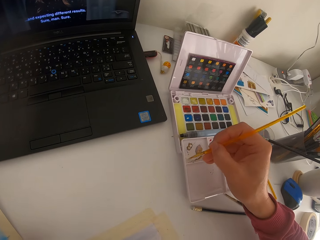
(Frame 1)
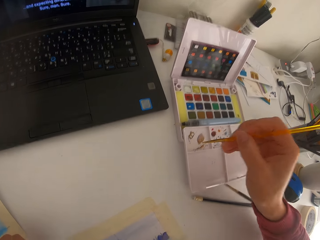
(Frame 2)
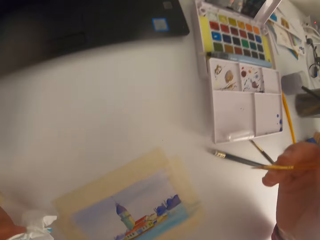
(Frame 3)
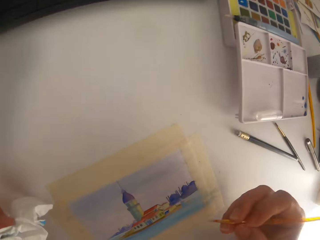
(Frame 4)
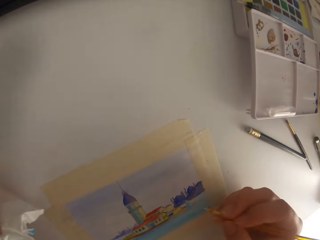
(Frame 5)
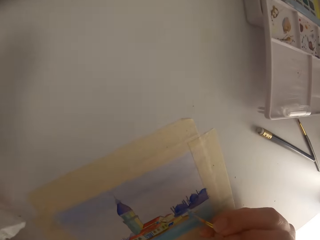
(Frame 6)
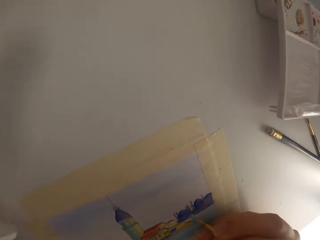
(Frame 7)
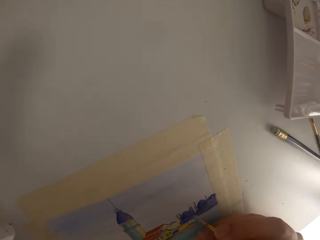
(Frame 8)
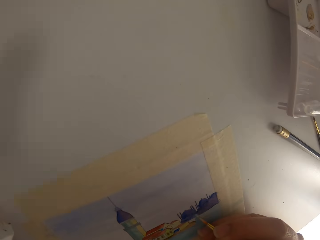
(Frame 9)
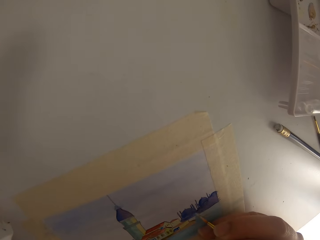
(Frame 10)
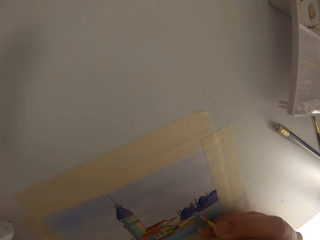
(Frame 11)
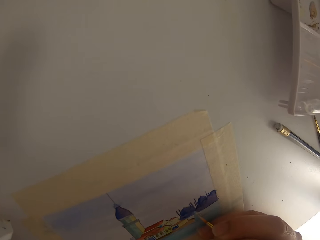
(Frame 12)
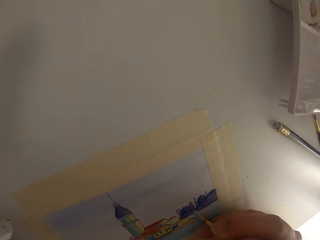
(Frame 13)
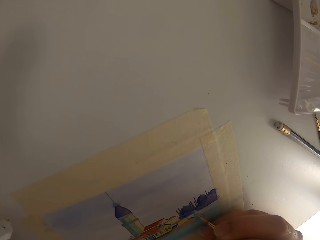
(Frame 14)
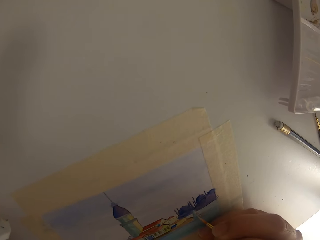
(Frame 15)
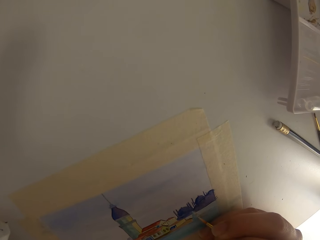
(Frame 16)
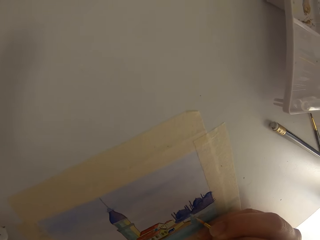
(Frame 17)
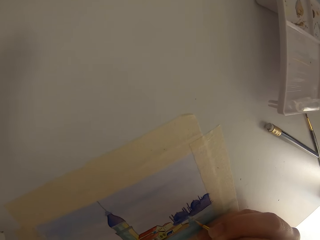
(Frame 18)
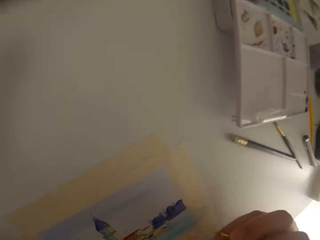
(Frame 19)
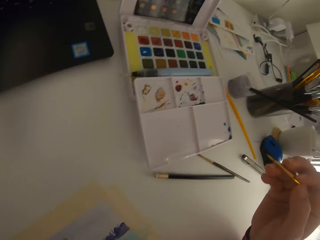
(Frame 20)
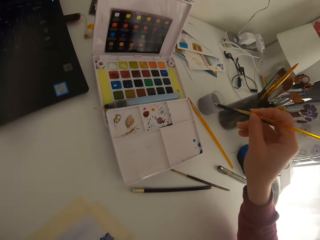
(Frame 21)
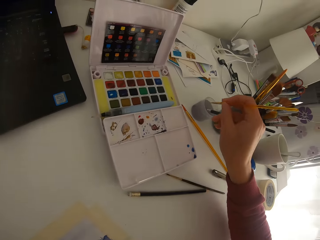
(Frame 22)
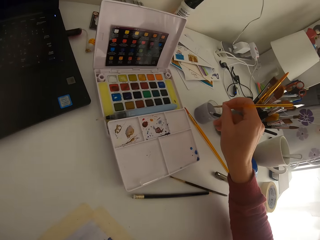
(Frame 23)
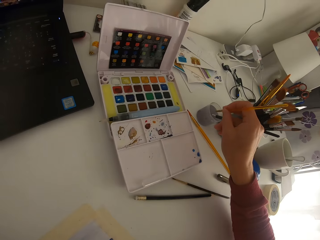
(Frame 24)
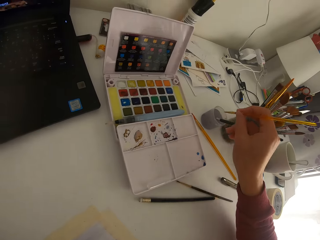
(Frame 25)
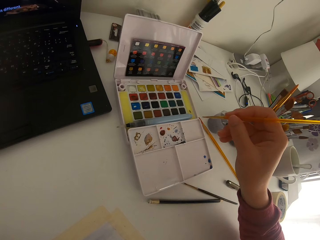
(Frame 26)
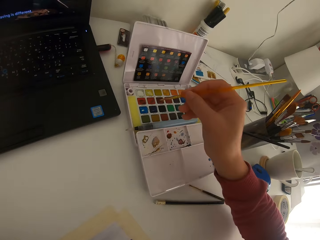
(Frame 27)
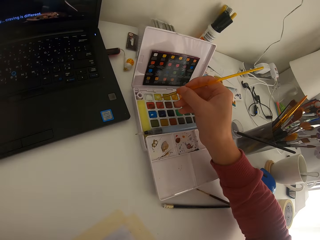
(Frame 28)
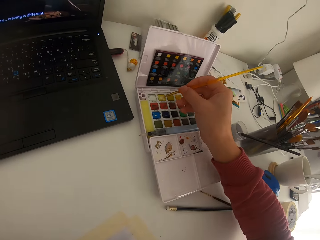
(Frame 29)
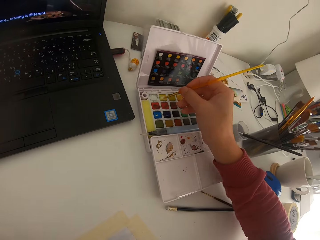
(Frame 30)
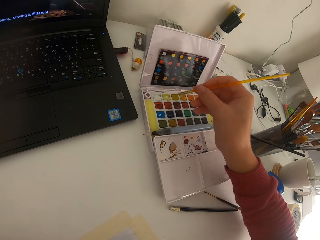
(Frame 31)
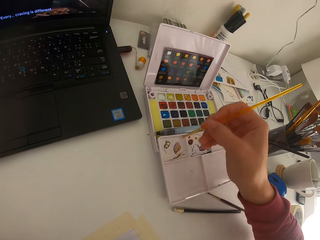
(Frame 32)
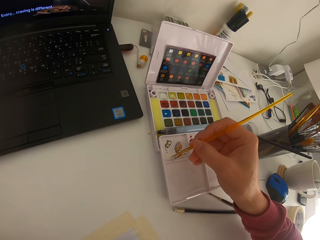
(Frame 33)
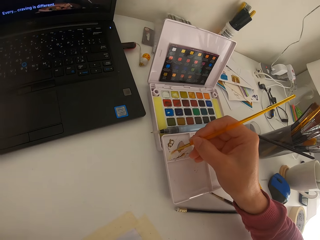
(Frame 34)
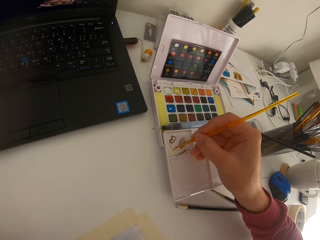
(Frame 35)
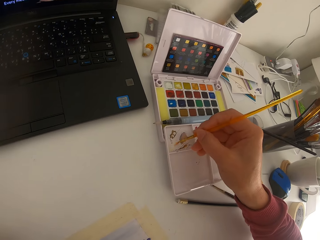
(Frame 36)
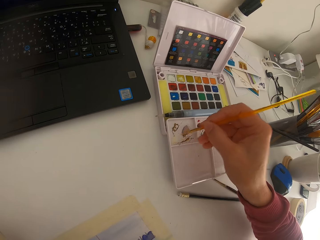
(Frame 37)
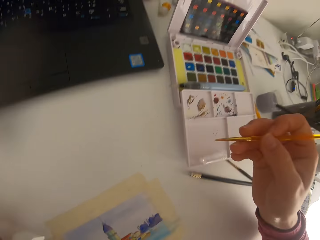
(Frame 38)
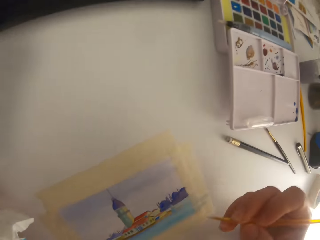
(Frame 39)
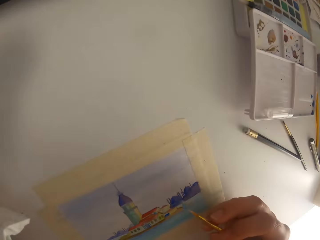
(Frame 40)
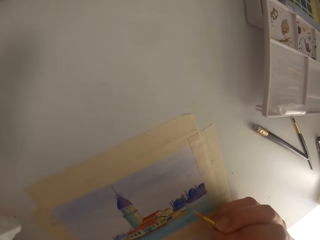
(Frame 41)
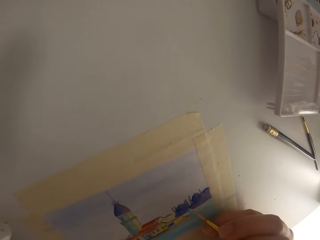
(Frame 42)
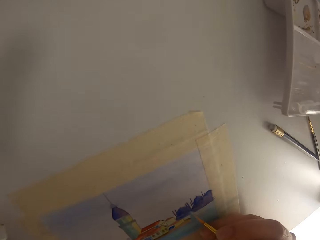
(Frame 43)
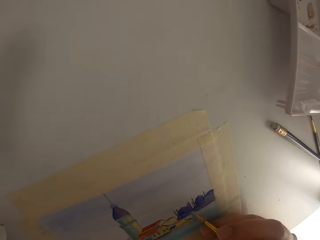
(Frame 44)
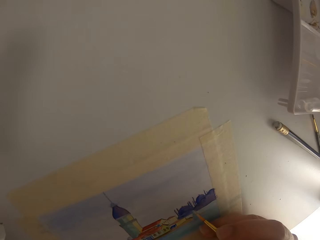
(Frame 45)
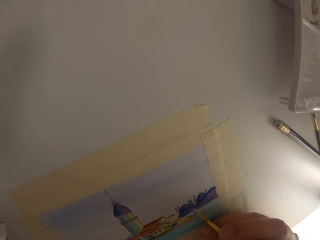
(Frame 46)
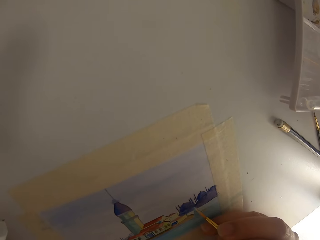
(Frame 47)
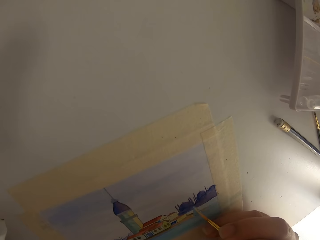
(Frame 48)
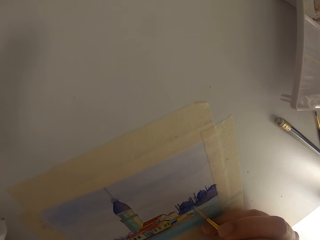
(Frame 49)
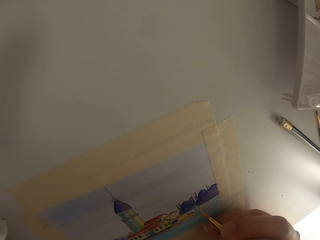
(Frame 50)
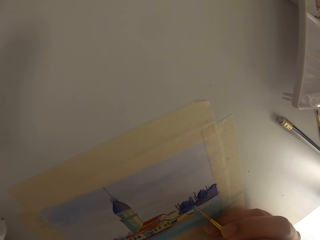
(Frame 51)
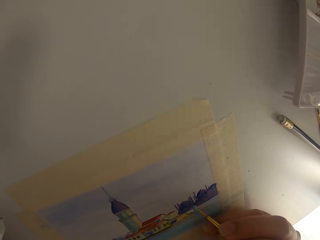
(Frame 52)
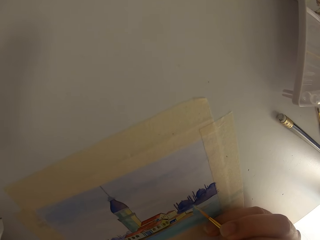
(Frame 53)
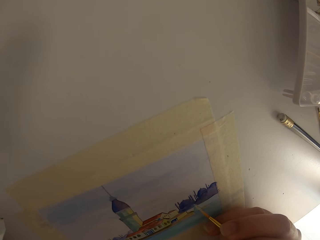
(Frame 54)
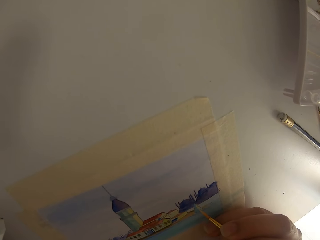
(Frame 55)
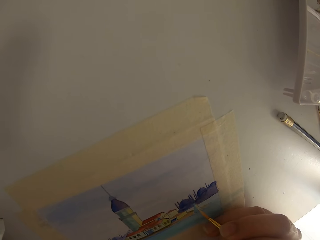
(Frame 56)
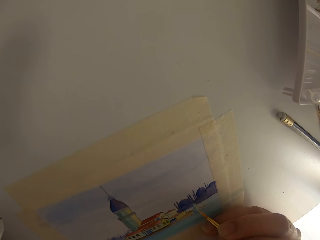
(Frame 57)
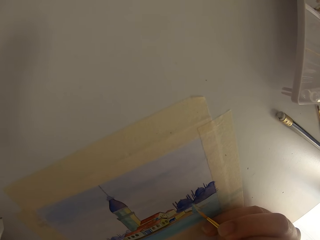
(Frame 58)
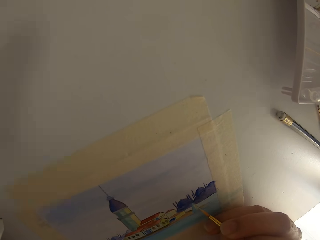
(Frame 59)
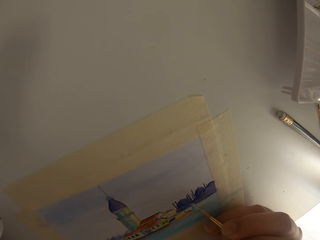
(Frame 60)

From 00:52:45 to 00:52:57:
The camera wearer paints on the paint palette. They paint on the paper. They dip the paint in the ink. They touch the paint brush on the solid watercolor. They paint on the paint palette.

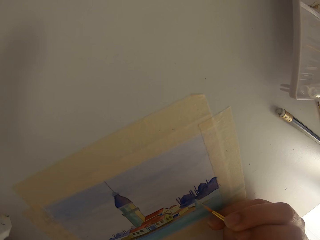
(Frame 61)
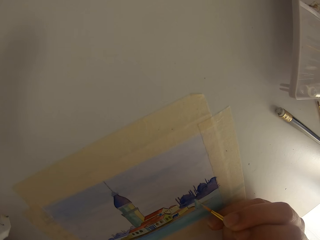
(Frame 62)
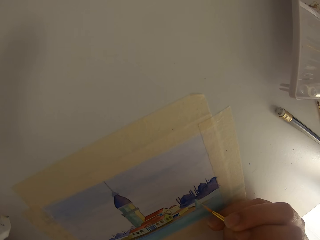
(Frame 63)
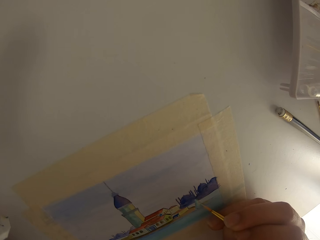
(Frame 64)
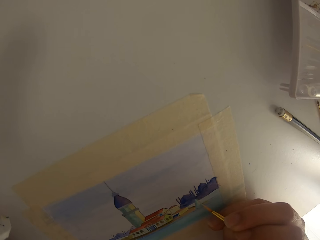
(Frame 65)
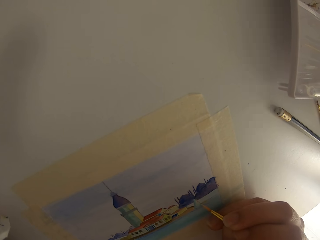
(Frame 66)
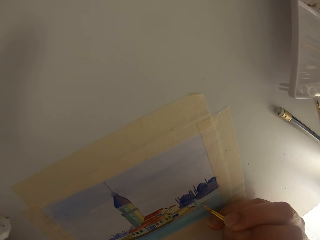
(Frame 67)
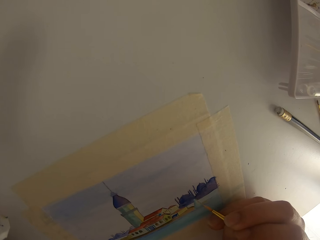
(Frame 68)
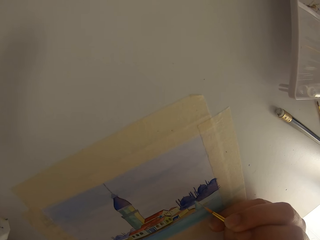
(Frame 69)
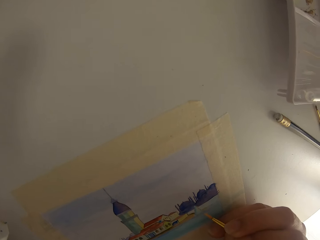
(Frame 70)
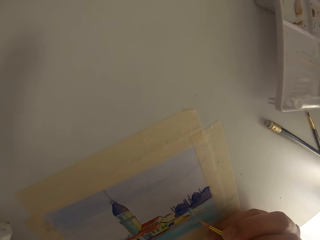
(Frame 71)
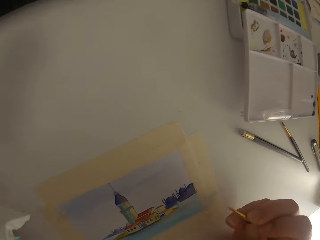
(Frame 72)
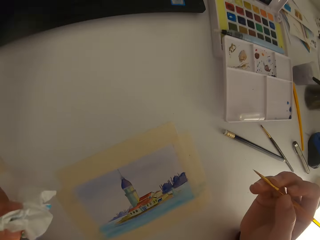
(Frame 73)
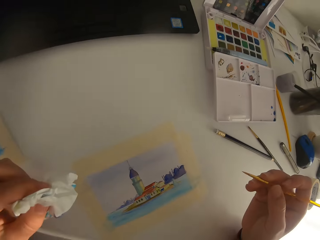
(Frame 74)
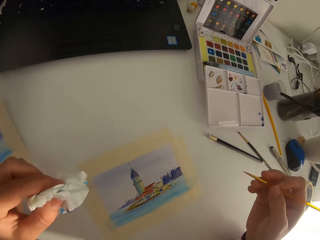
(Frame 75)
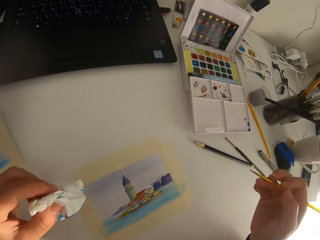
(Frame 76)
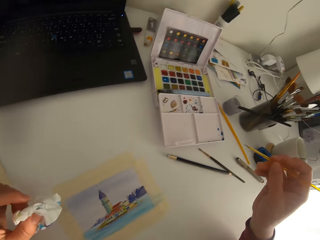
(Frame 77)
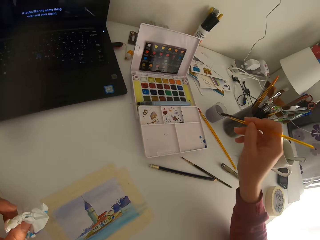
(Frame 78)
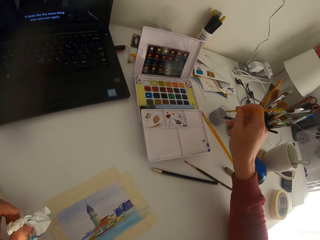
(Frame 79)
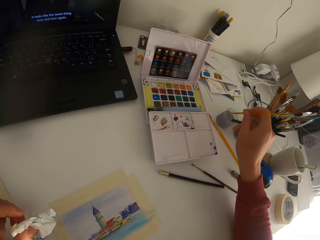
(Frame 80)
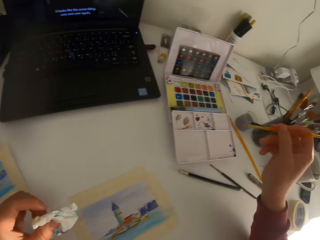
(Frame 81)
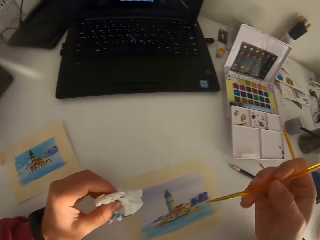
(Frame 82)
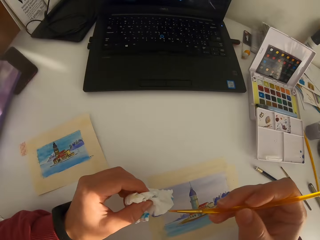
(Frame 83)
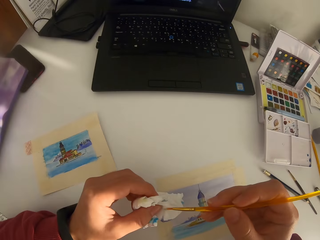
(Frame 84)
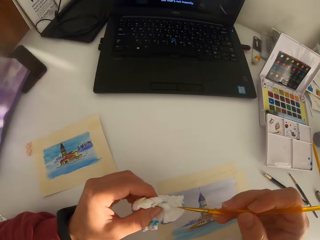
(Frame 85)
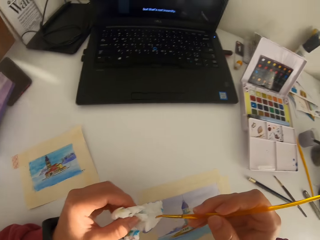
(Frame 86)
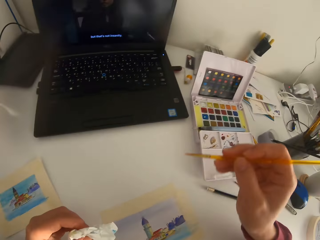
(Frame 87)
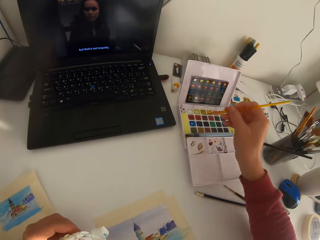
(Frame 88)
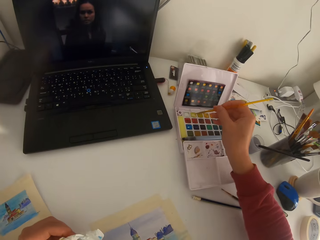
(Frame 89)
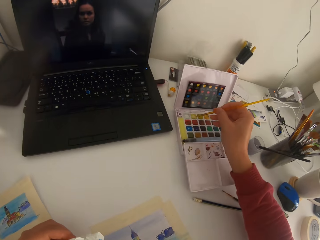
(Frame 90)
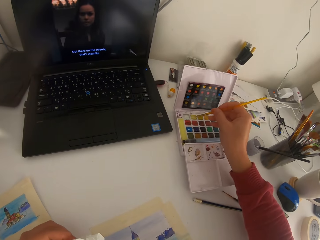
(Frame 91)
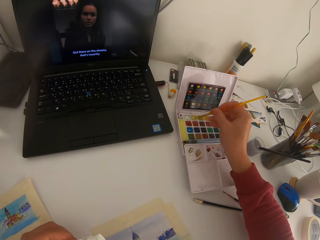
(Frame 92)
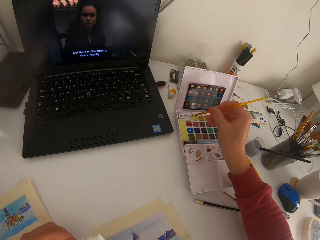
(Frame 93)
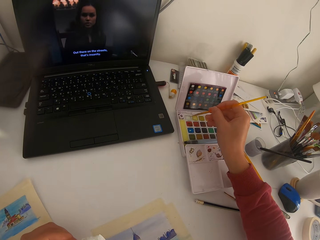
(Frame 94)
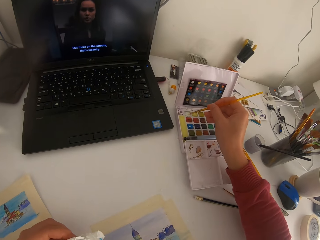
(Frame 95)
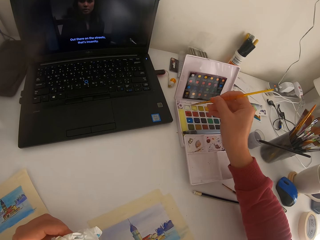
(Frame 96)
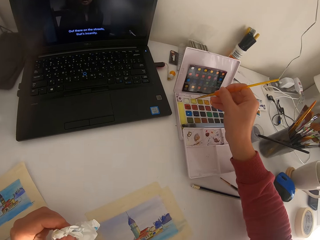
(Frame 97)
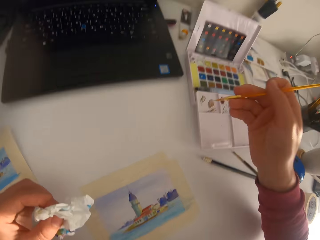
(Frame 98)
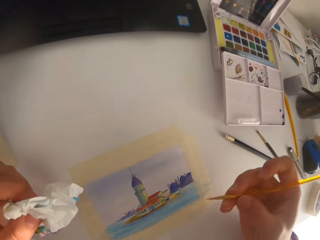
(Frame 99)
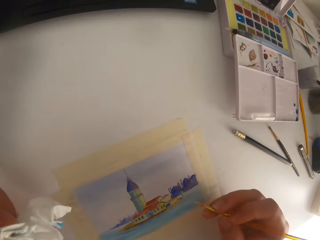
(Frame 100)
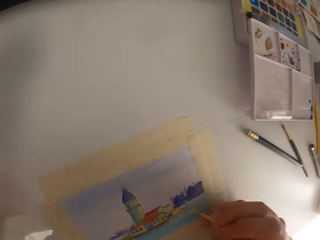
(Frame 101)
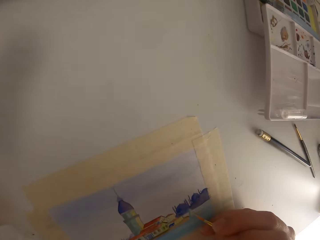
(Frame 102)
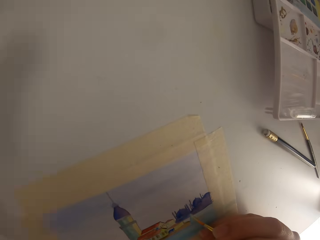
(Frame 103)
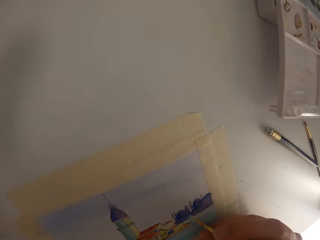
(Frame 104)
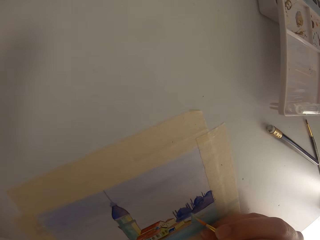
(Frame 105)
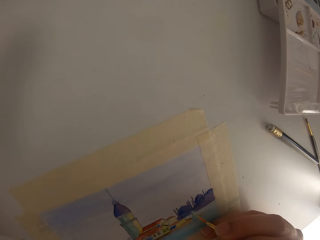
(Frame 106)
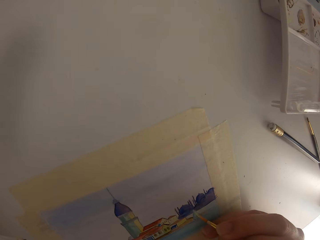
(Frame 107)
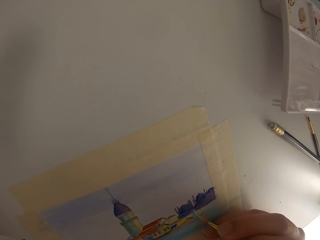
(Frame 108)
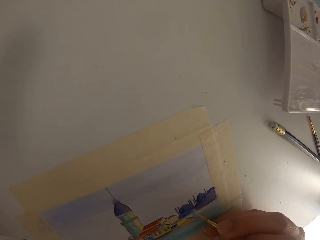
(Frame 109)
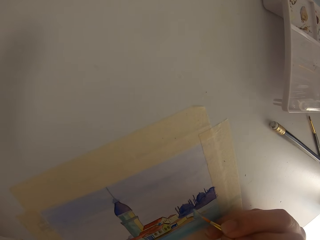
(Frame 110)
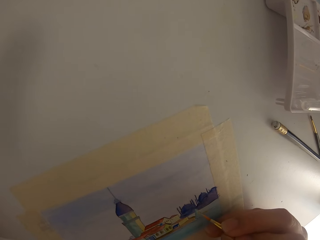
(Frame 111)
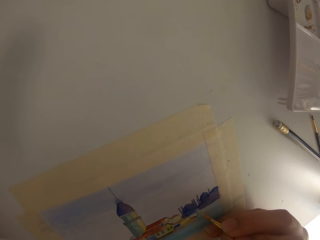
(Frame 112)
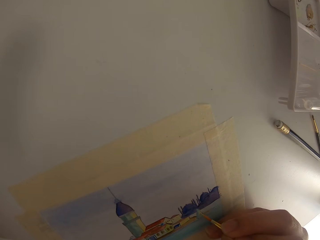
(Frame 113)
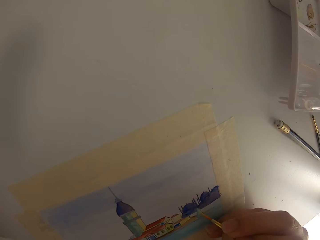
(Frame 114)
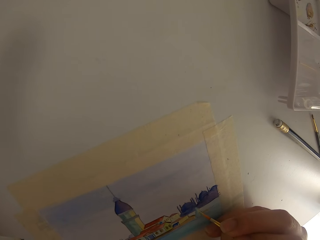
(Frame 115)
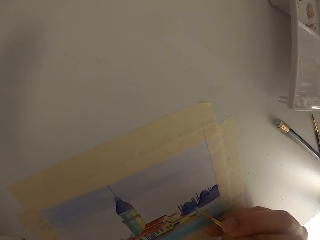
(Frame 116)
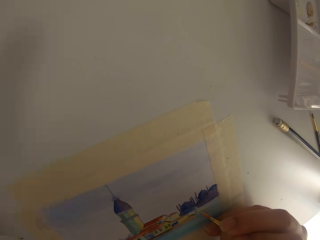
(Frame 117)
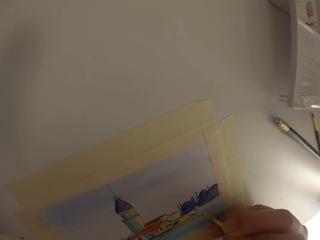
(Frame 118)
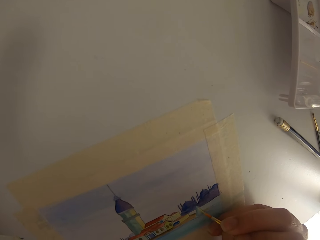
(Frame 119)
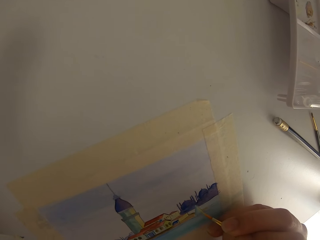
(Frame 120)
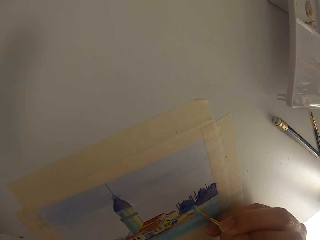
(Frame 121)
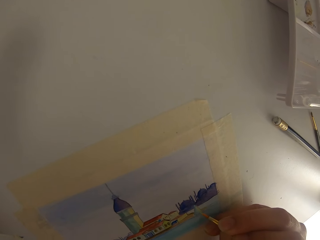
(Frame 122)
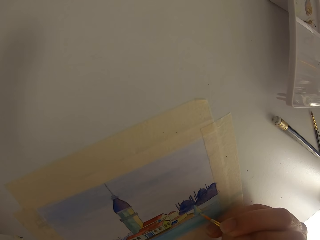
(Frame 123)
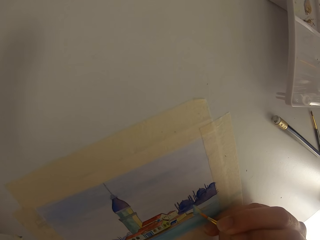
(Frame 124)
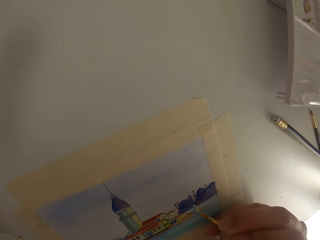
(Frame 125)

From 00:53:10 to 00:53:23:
The camera wearer paints on the paper. They pause painting. They dip the paint brush in the ink. They wipe the paint brush on the tissue paper. They touch the paint brush on the solid watercolor.
